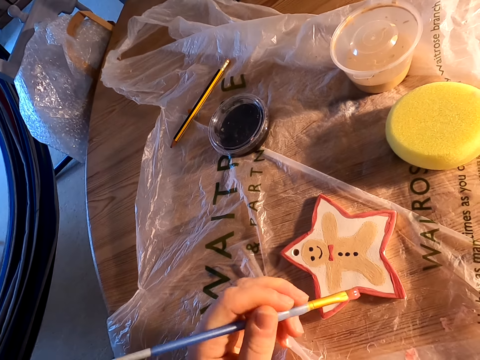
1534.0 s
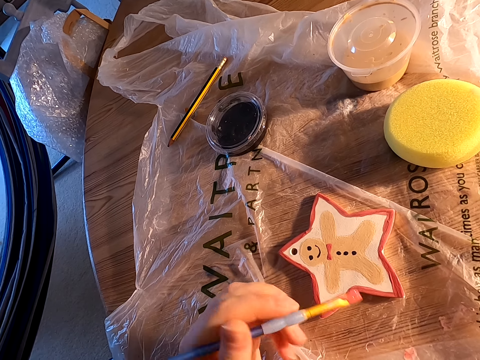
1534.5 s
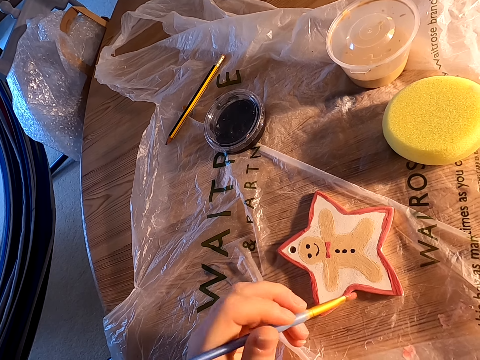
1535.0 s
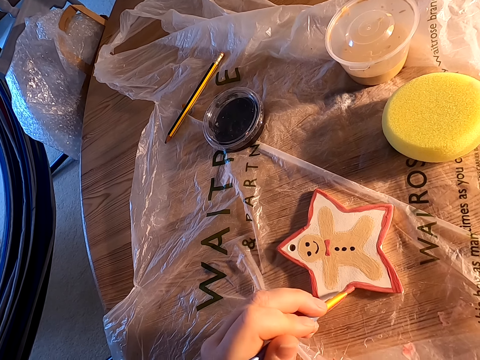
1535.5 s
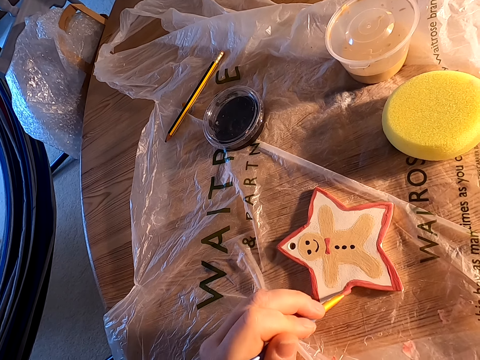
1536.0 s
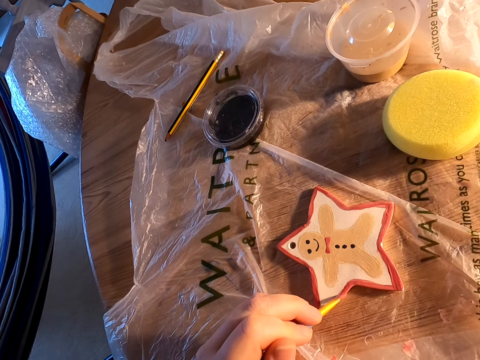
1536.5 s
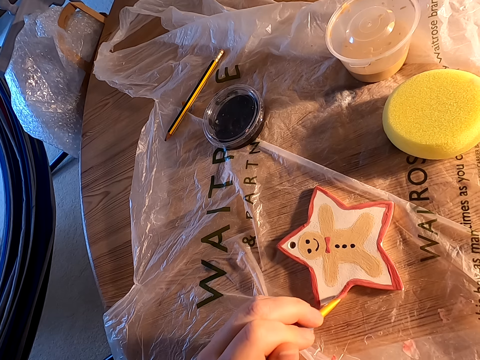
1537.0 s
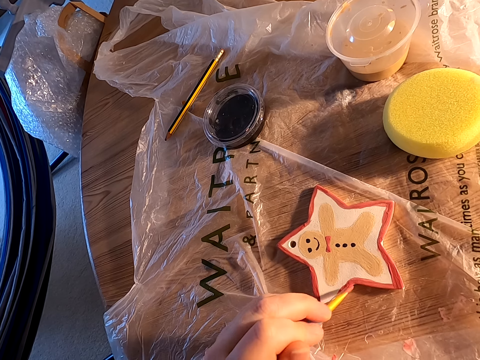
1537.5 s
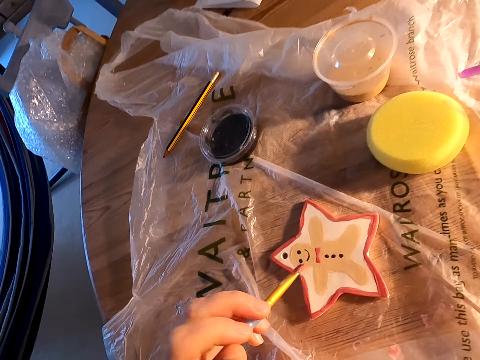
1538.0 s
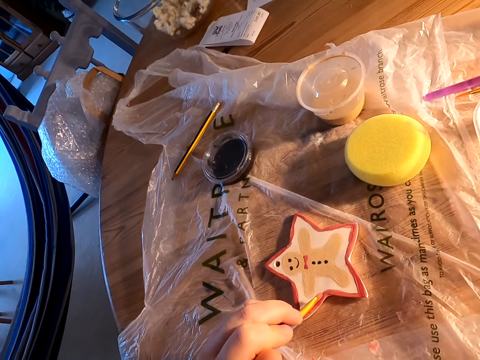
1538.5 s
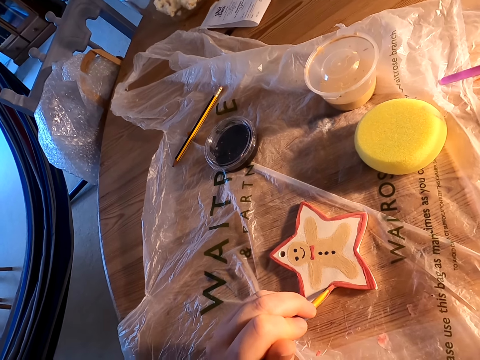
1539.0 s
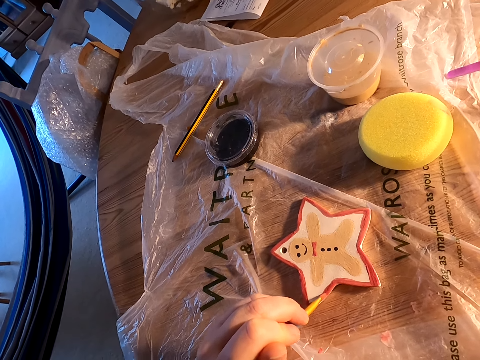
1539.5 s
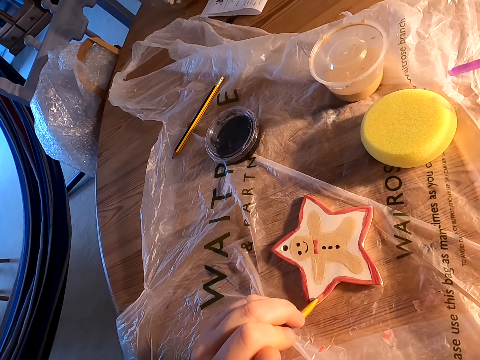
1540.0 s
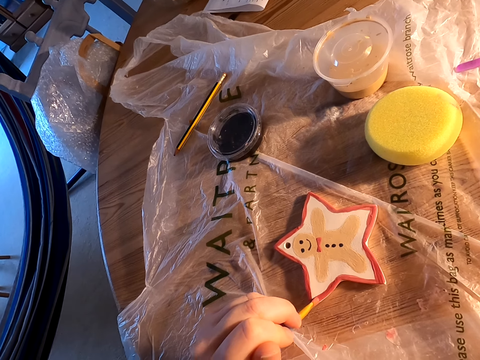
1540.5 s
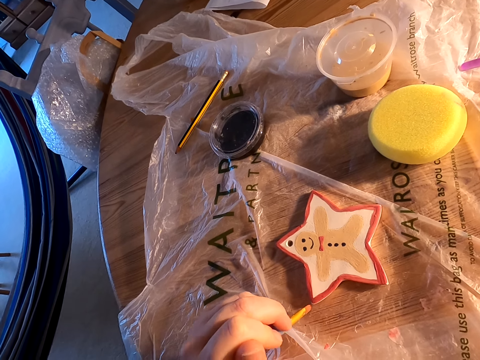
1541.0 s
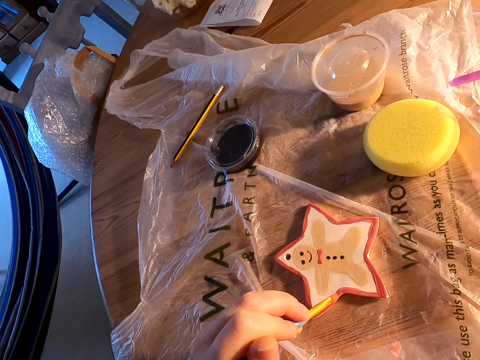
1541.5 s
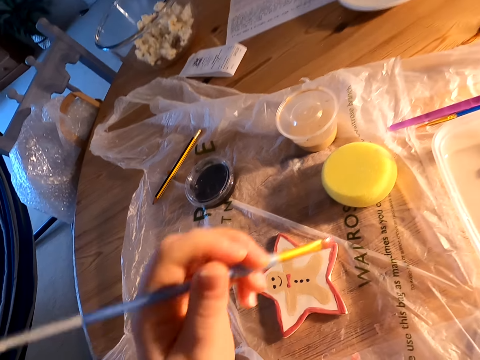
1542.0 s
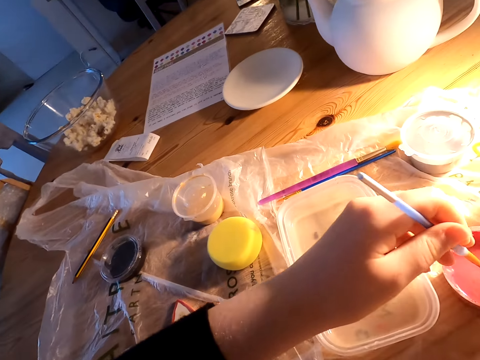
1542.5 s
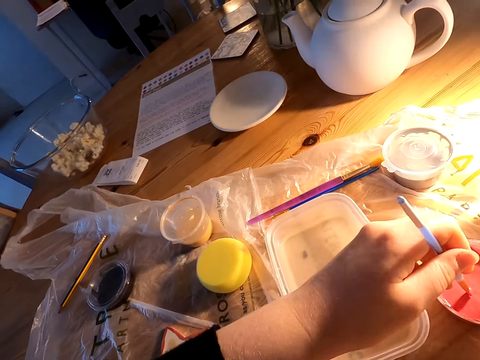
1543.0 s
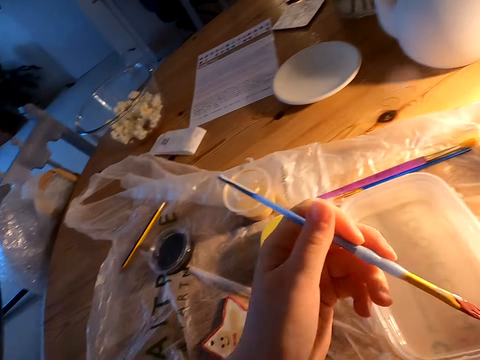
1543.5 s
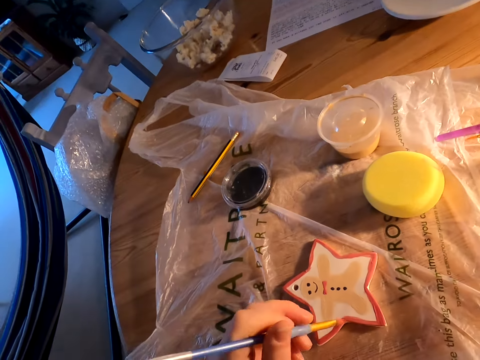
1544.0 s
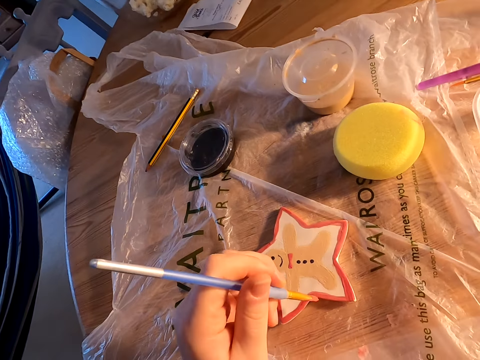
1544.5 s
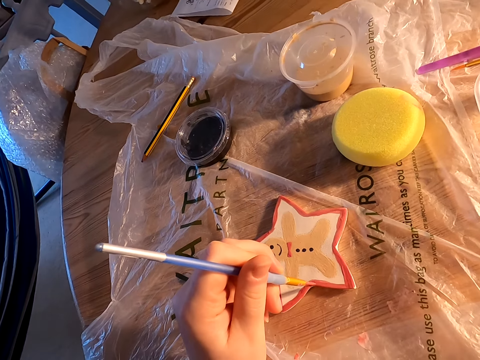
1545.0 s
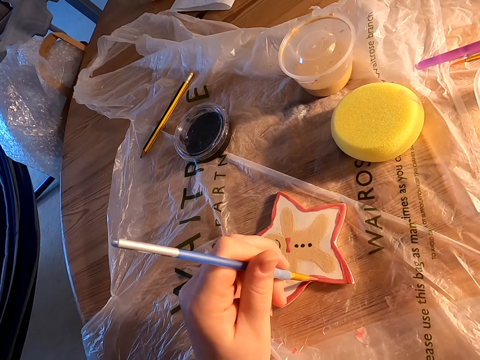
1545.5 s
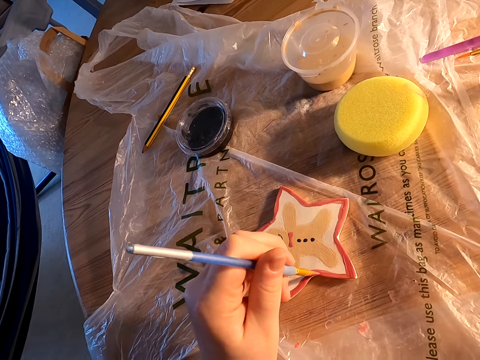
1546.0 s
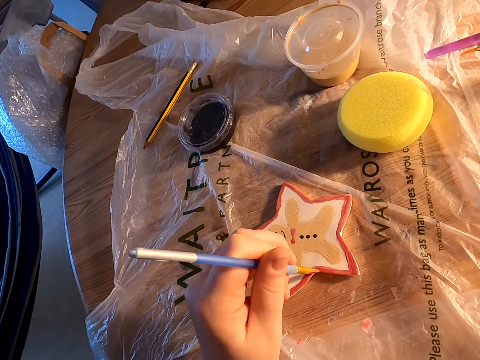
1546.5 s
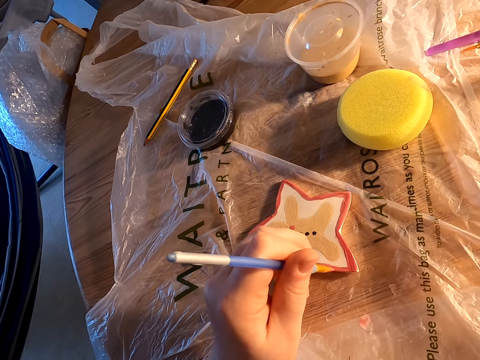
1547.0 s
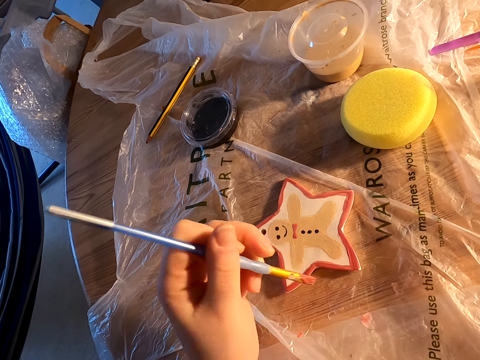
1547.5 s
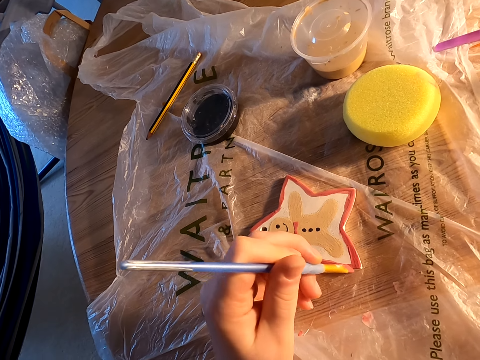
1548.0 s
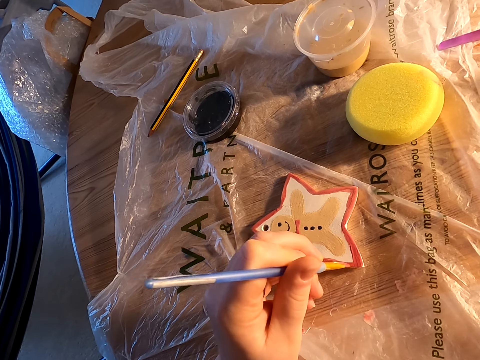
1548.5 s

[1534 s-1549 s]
The camera wearer dips paint in the plastic can on the table. They paint something on the table with a paint brush.

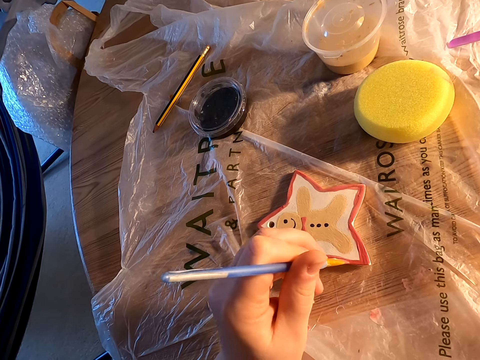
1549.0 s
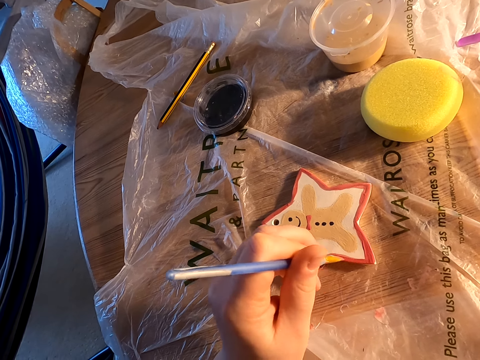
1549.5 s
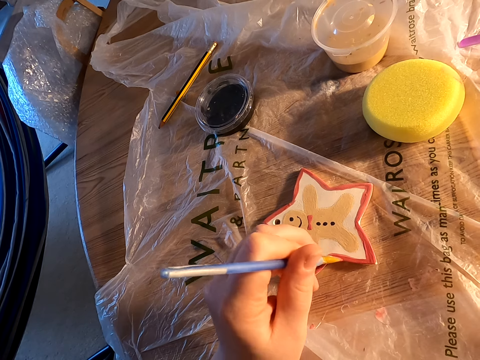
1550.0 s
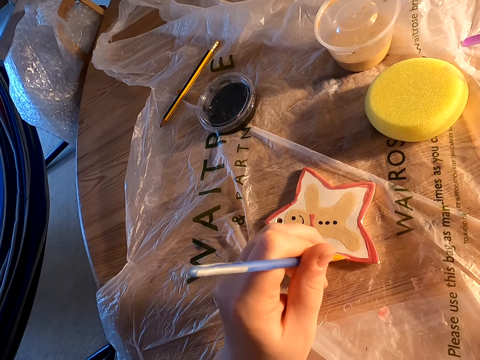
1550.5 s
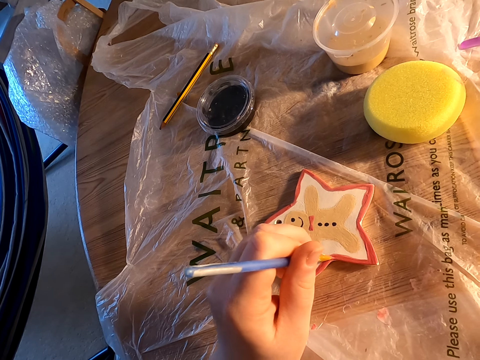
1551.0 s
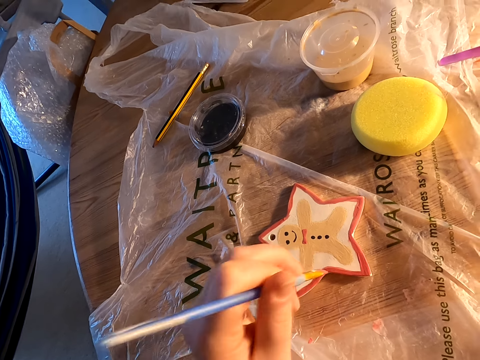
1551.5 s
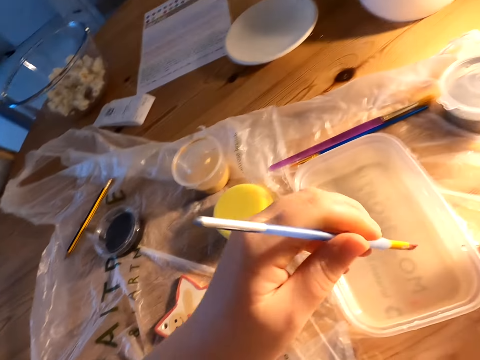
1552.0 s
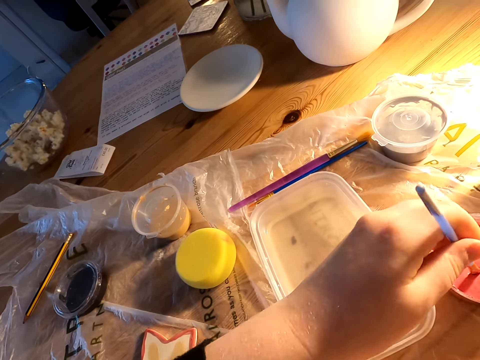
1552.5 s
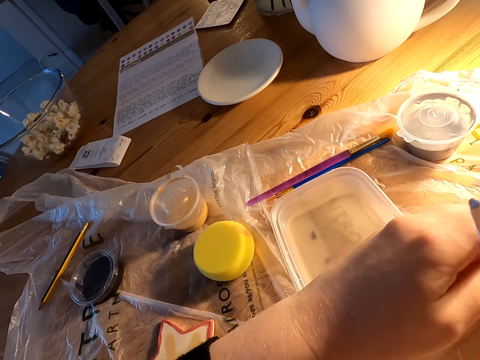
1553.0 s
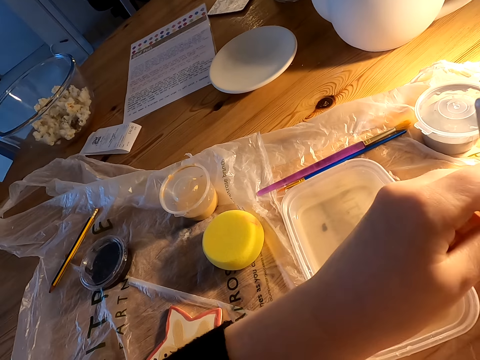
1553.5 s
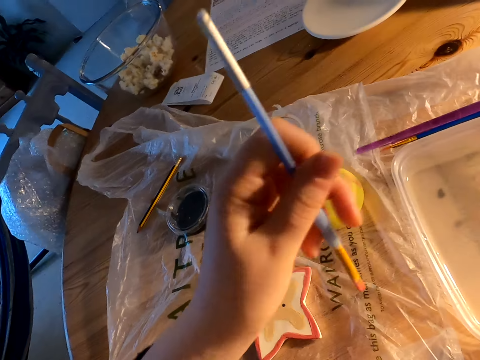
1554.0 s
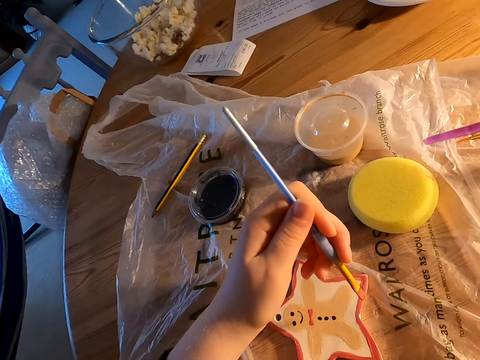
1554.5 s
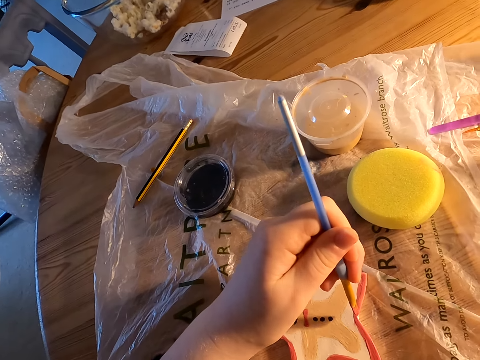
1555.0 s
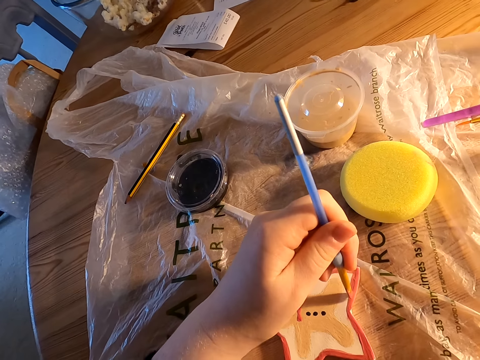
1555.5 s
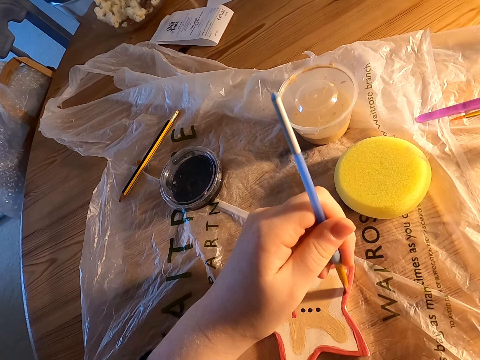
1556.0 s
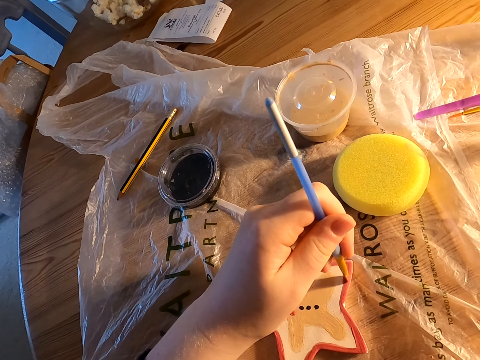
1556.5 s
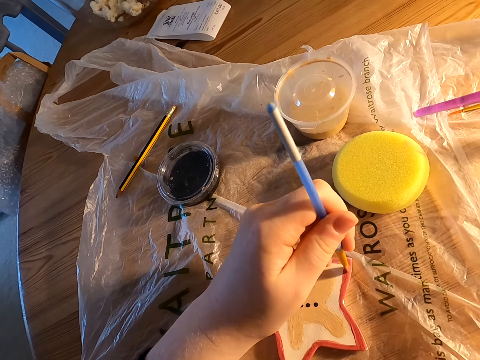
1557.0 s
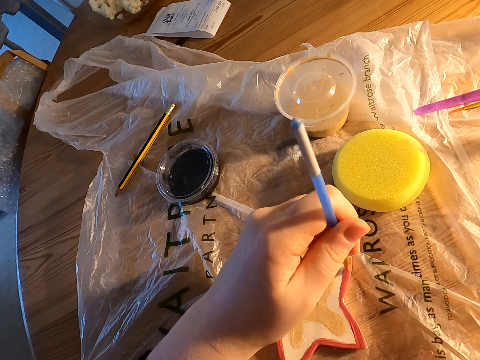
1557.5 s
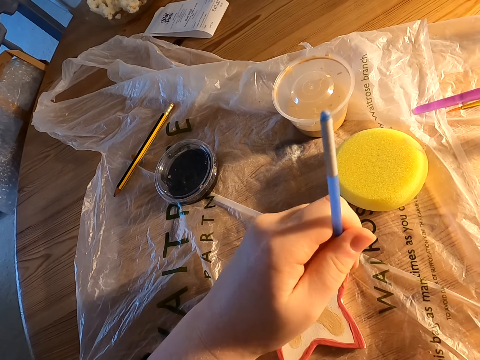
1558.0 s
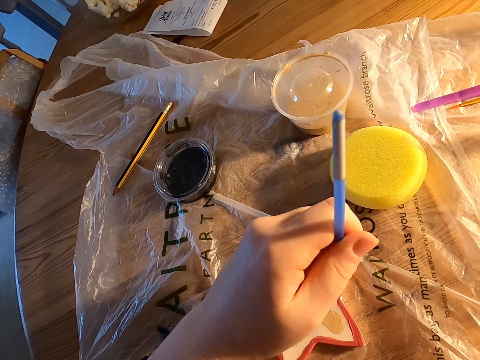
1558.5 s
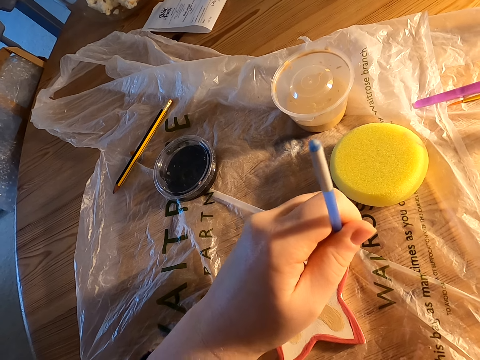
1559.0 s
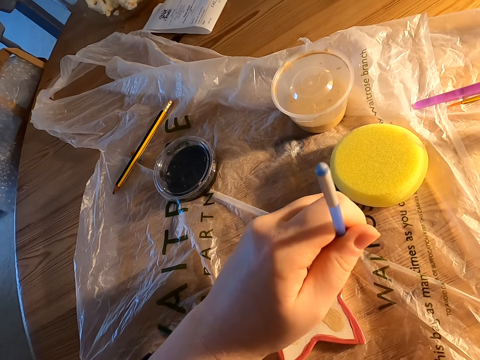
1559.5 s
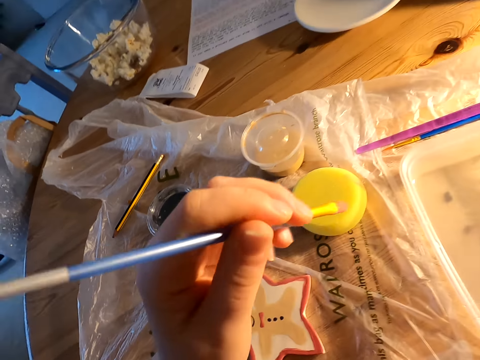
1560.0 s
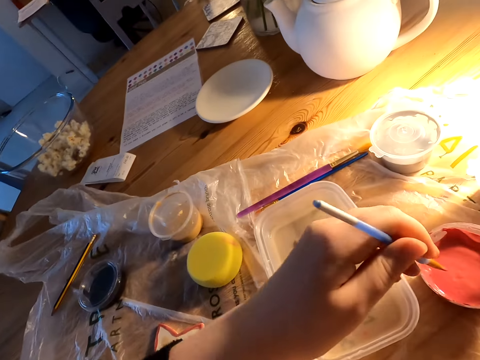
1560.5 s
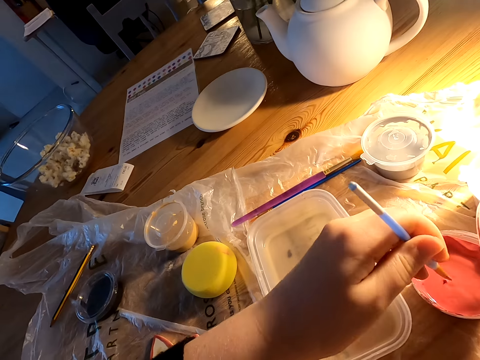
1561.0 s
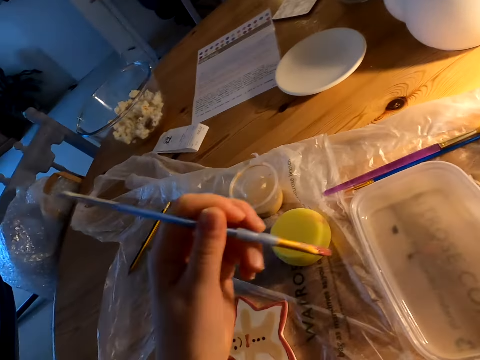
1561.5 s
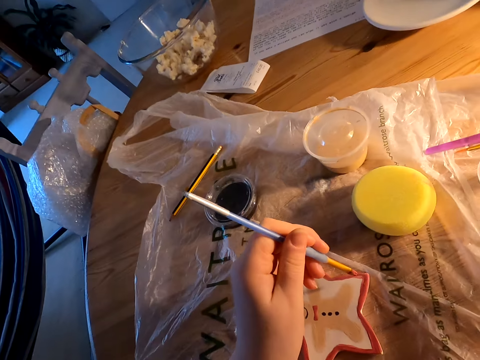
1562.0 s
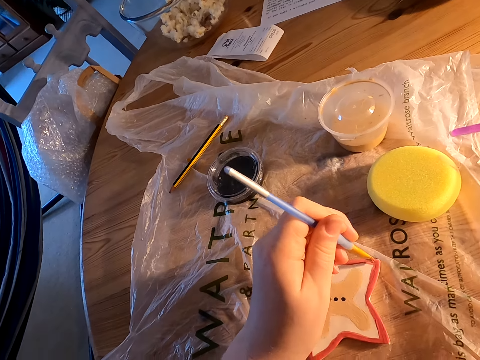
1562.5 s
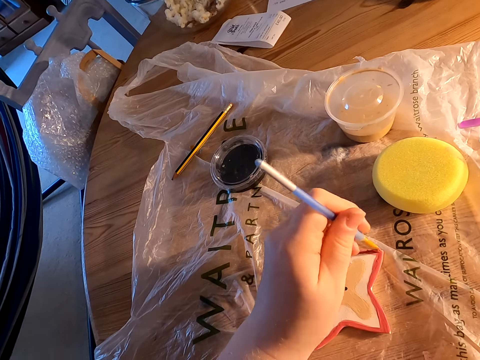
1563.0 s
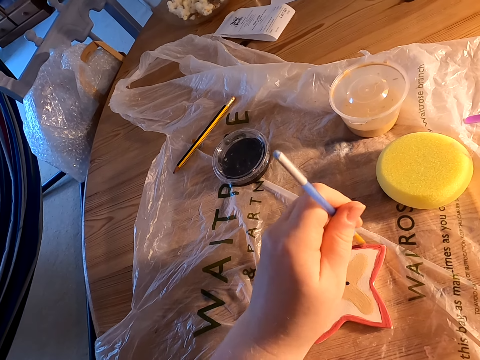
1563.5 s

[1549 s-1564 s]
The camera wearer dips paint in the plastic can on the table. They paint something on the table with a paint brush. They dip paint in the plastic can on the table. They paint something on the table with the paint brush.
